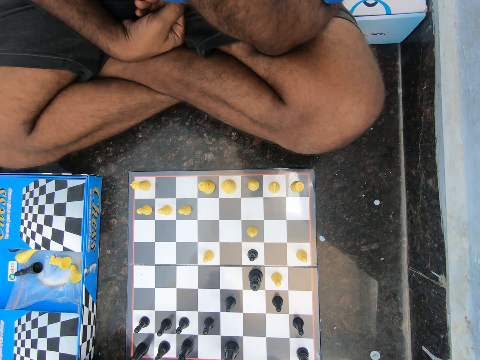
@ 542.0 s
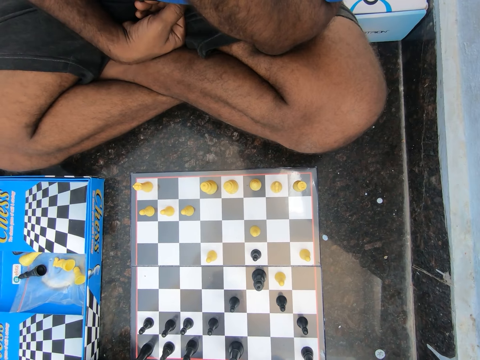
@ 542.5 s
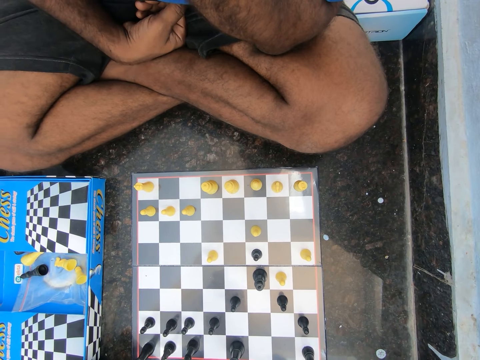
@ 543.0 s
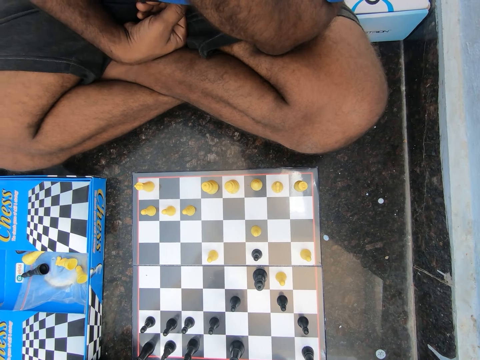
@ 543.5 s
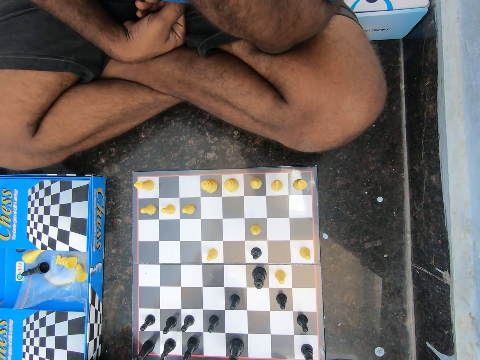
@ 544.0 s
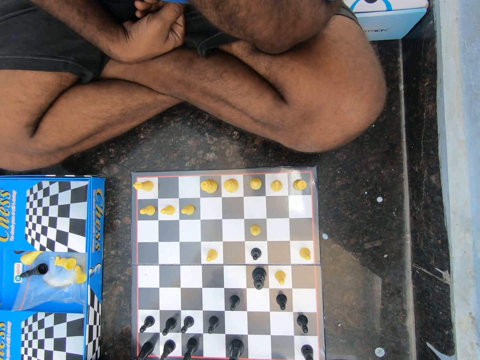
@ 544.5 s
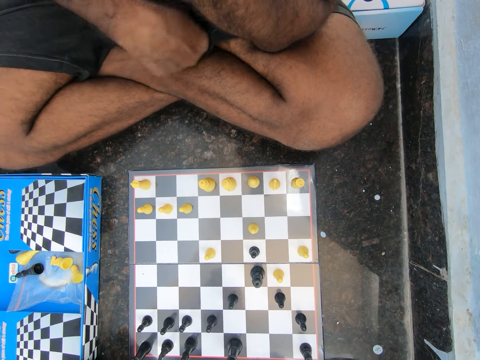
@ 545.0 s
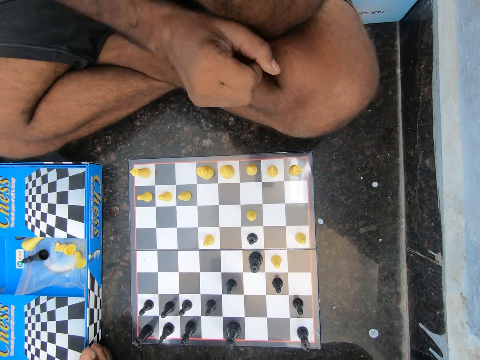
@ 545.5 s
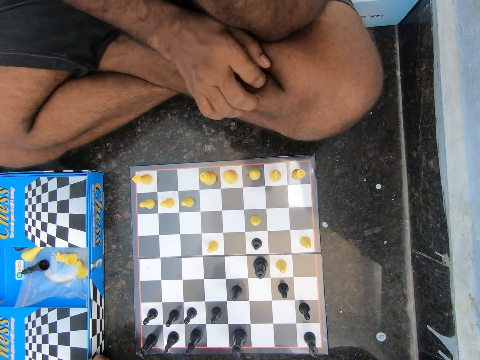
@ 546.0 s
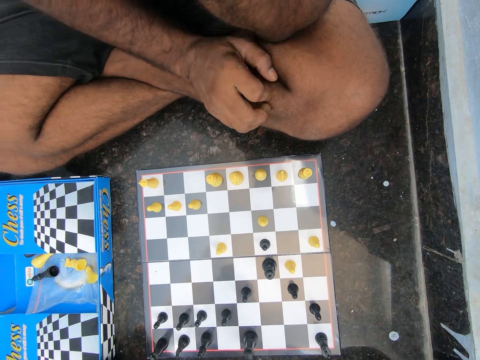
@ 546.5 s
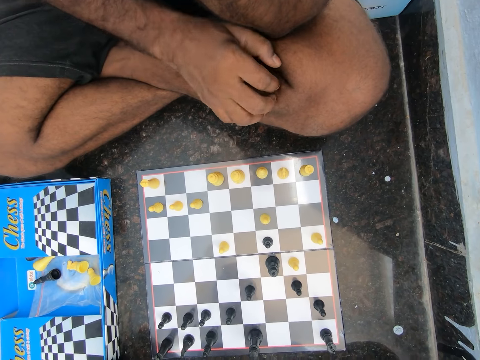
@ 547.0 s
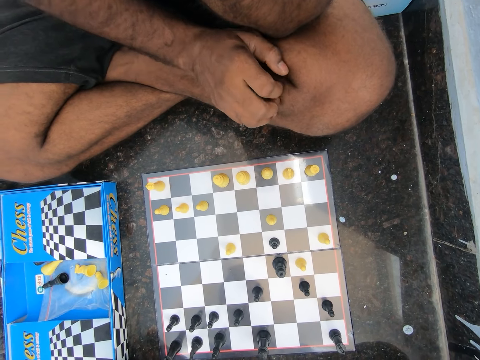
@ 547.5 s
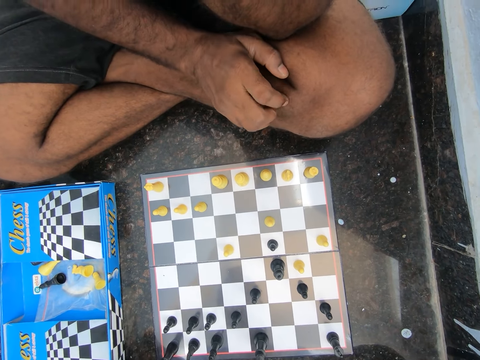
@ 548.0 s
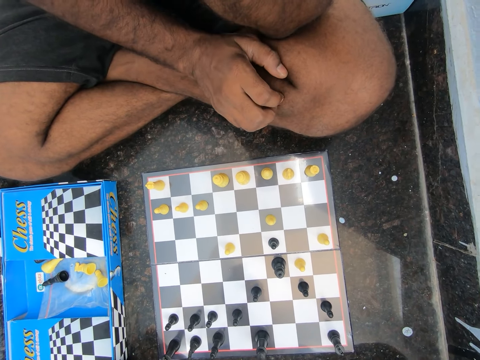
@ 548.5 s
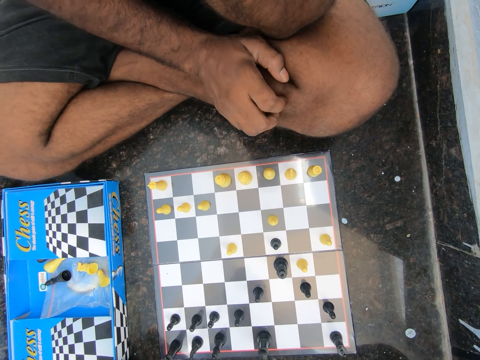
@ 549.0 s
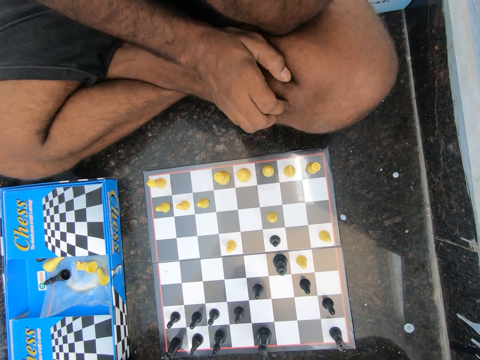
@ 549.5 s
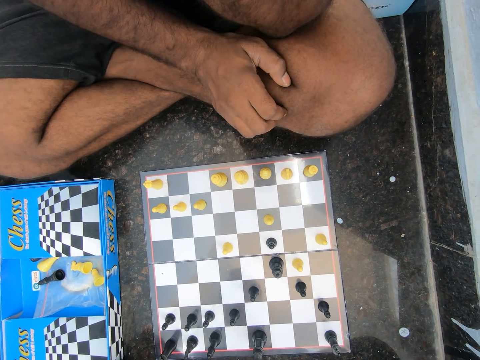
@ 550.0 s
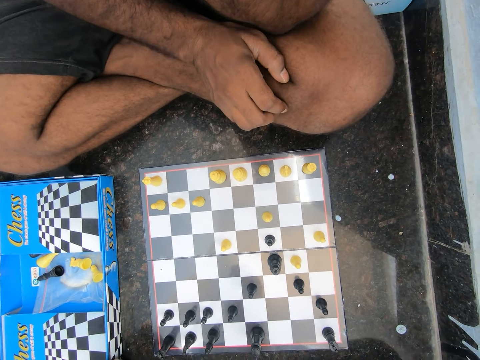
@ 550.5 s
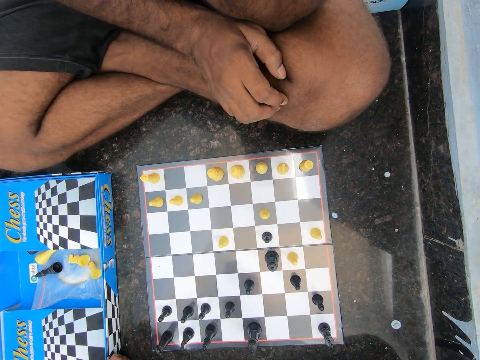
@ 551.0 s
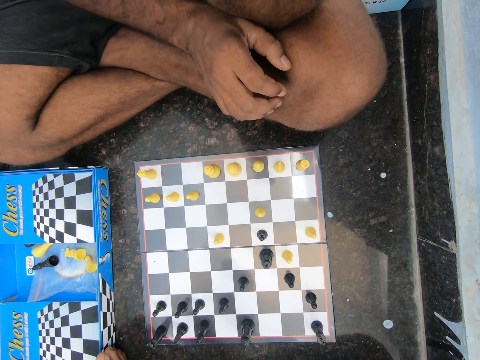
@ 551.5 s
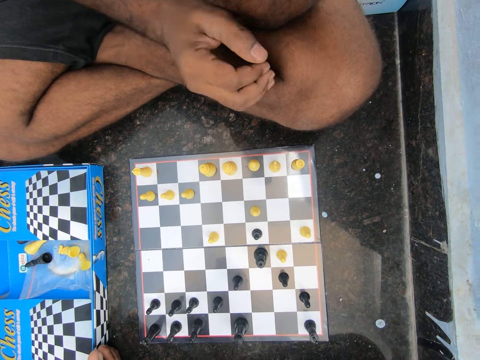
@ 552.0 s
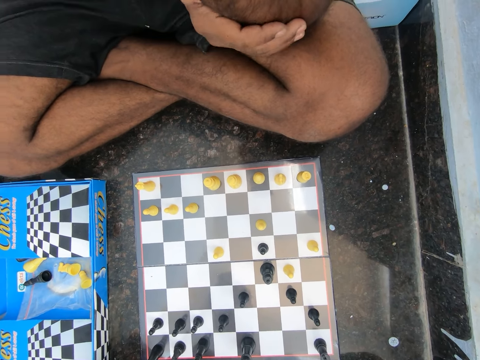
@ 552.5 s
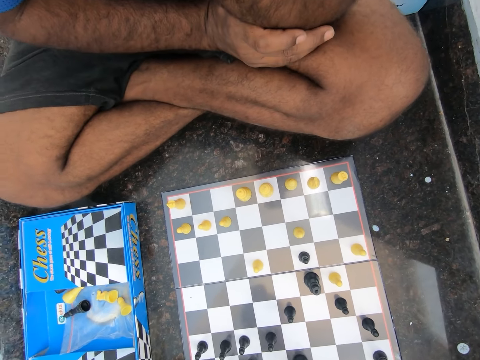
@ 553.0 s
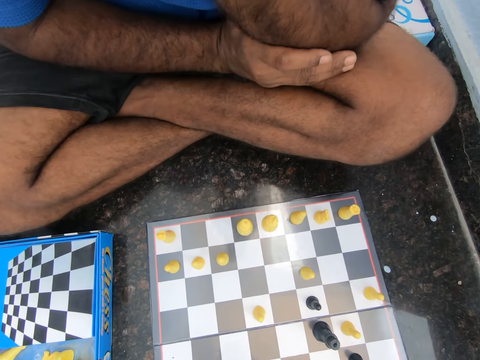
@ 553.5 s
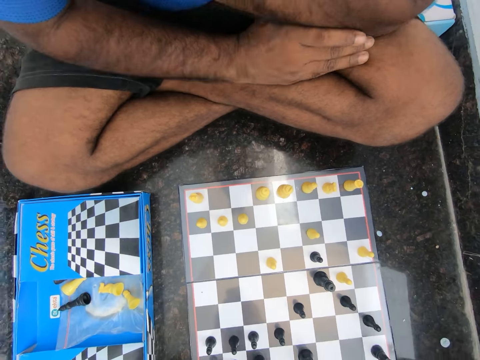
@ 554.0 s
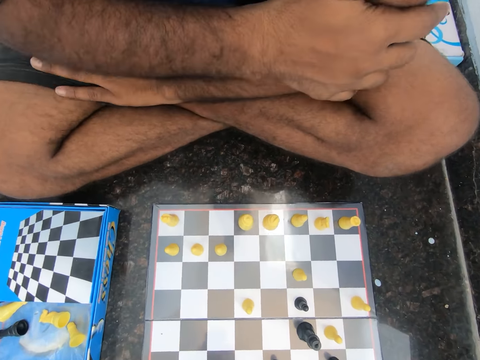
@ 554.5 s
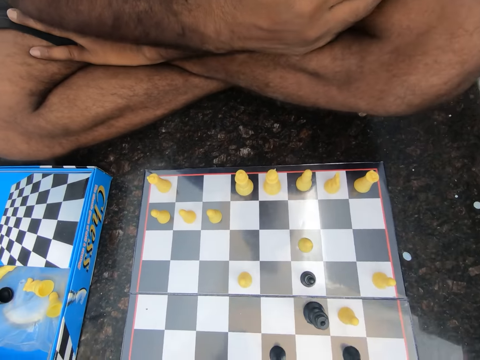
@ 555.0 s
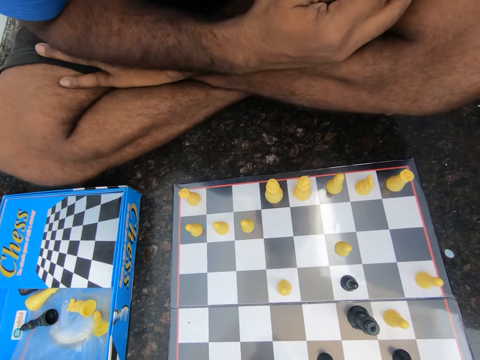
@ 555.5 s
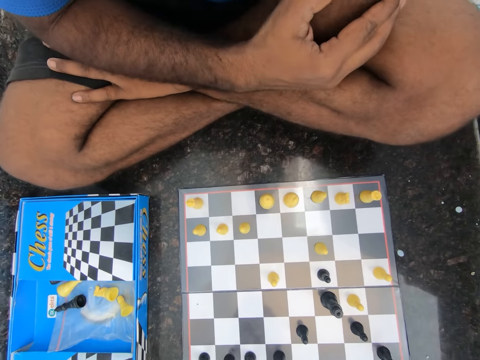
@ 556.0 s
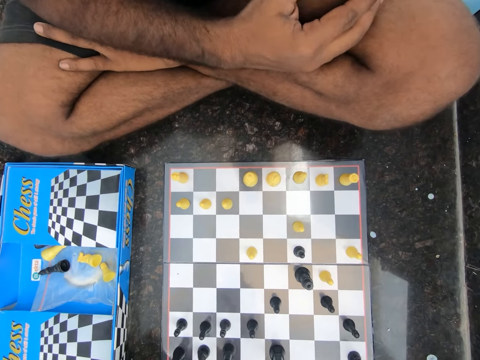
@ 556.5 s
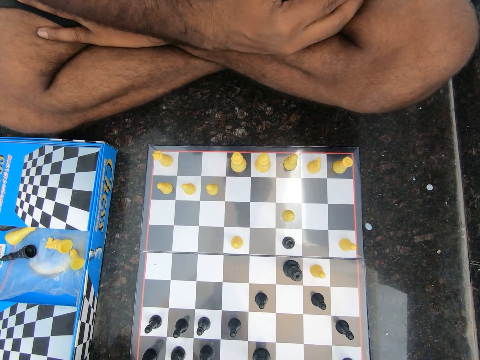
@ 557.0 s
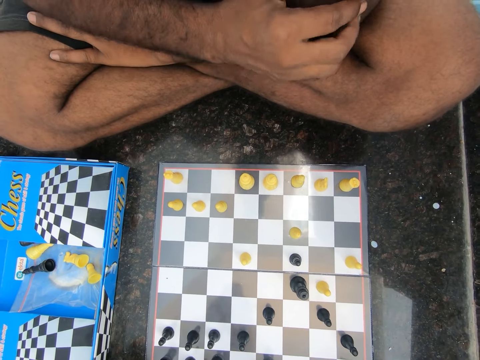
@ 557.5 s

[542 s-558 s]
The man gently hits his right hand on his left leg. The man places his right hand on his left hand.

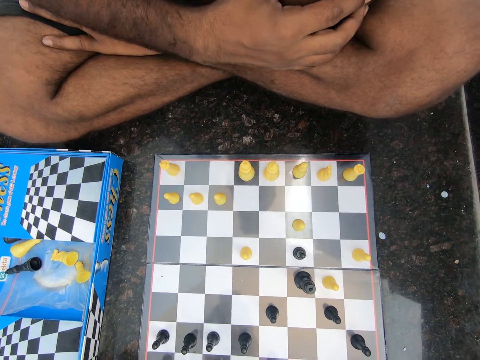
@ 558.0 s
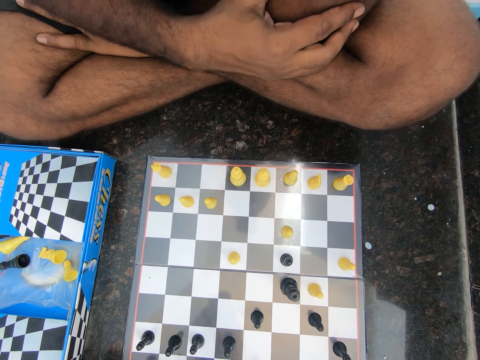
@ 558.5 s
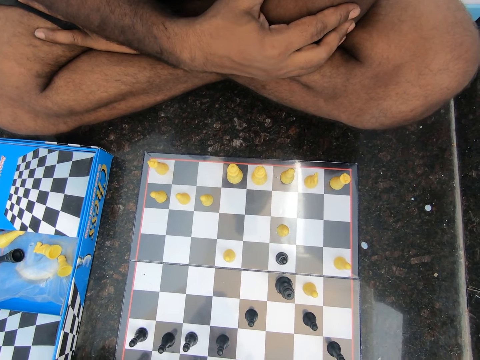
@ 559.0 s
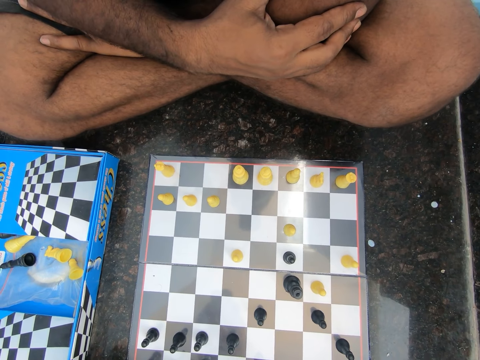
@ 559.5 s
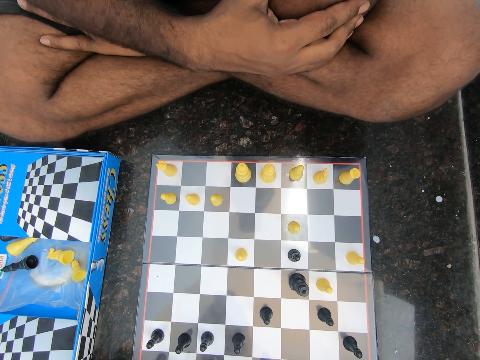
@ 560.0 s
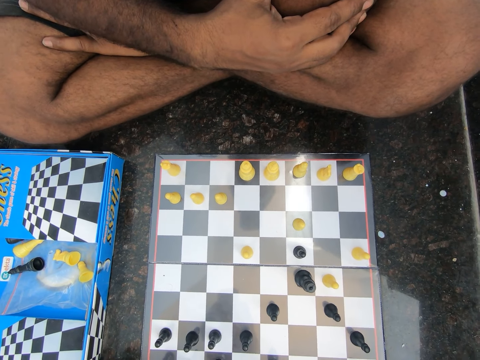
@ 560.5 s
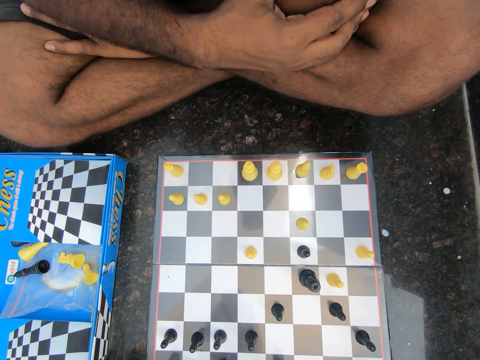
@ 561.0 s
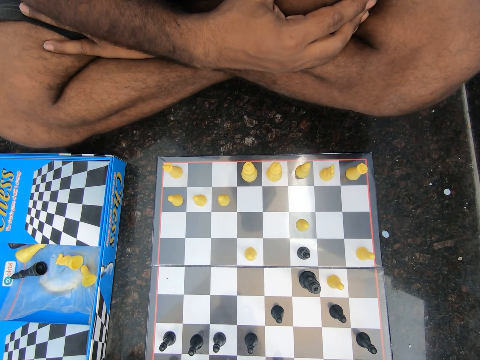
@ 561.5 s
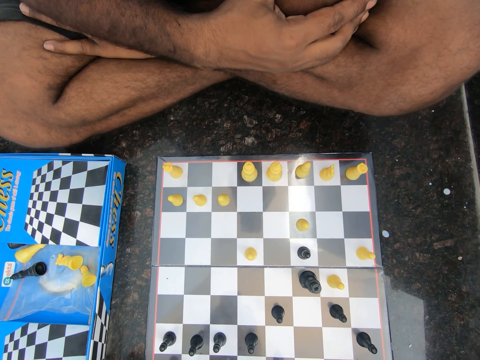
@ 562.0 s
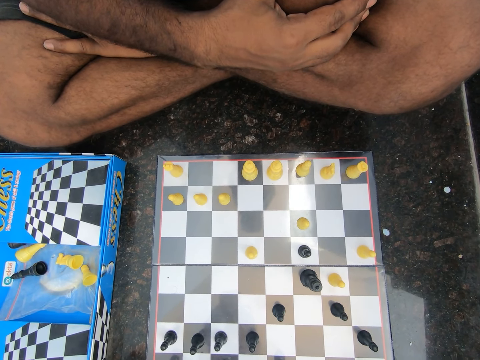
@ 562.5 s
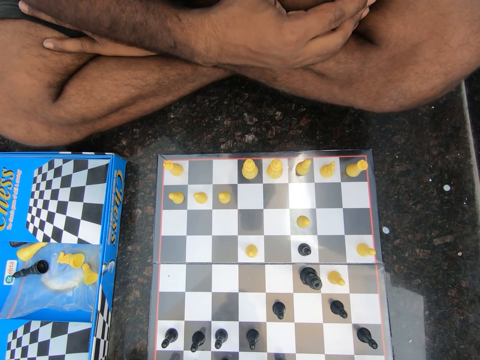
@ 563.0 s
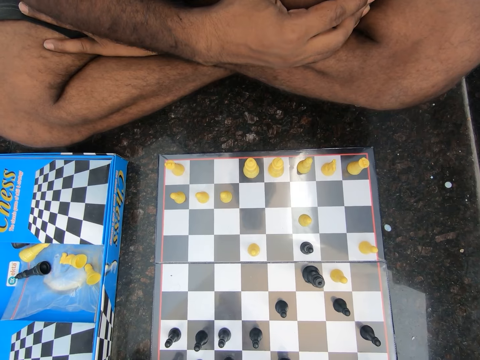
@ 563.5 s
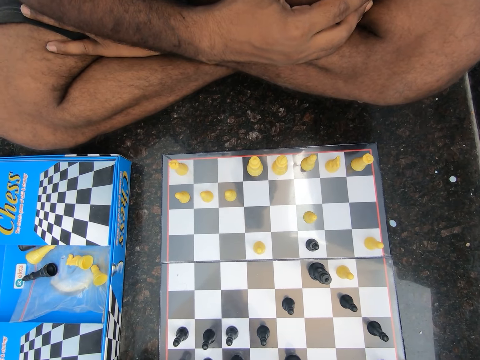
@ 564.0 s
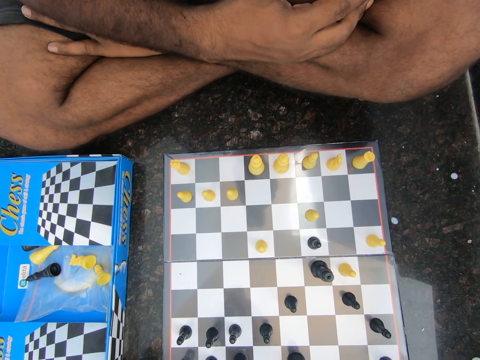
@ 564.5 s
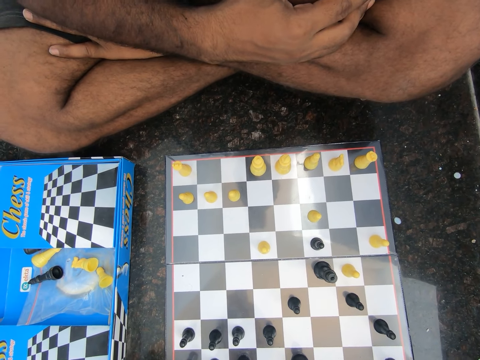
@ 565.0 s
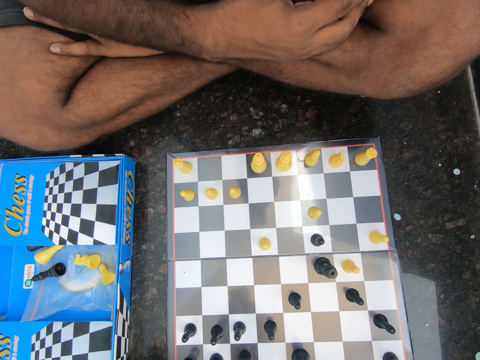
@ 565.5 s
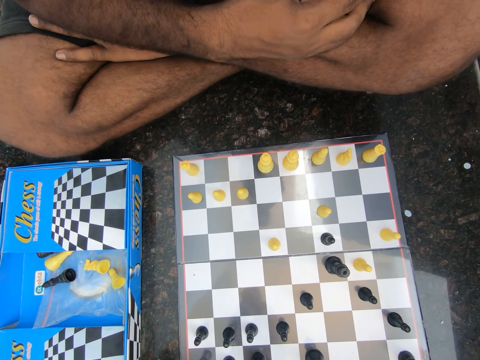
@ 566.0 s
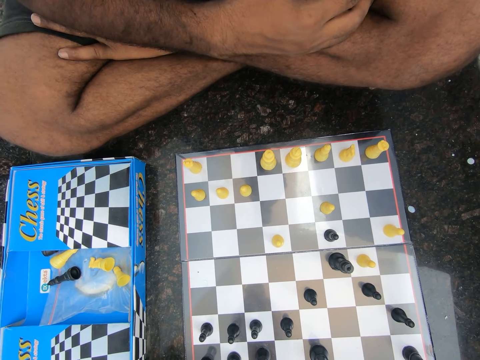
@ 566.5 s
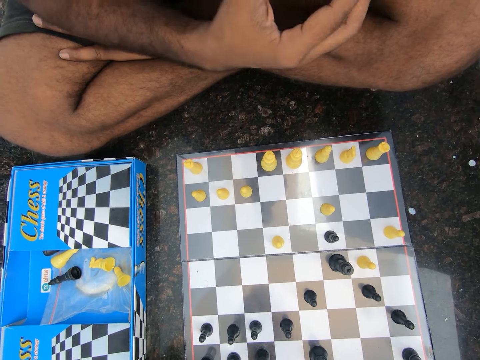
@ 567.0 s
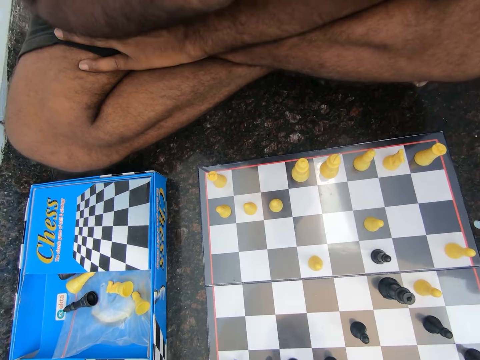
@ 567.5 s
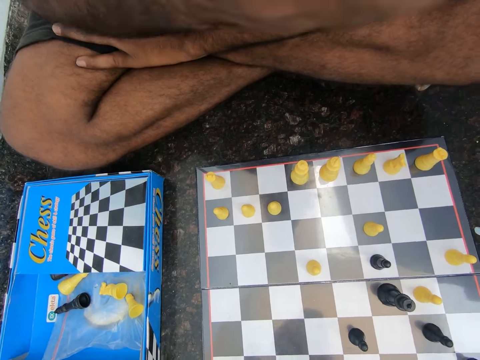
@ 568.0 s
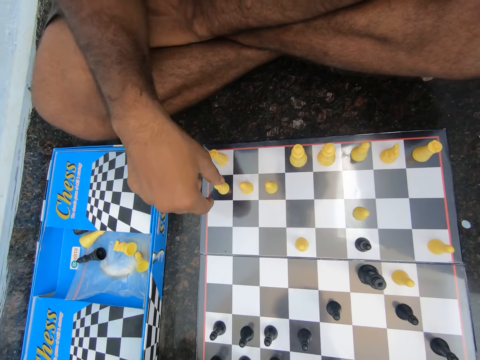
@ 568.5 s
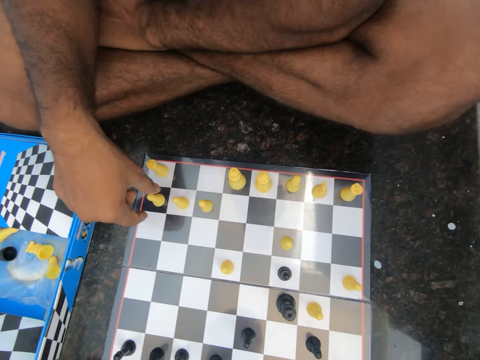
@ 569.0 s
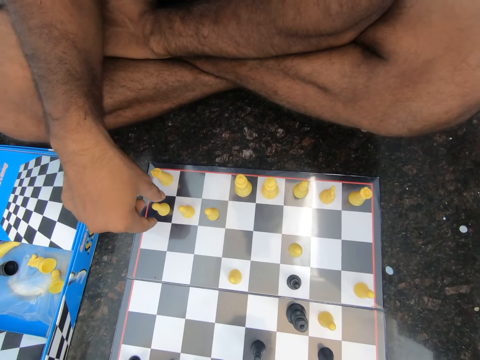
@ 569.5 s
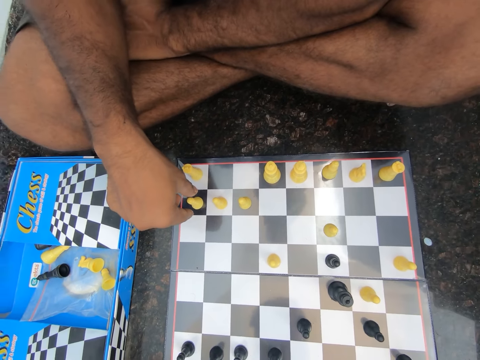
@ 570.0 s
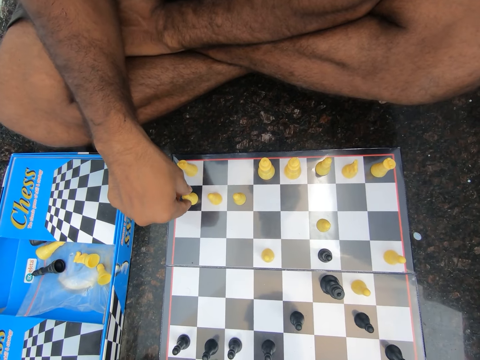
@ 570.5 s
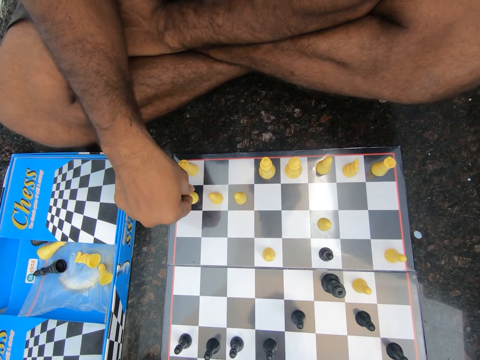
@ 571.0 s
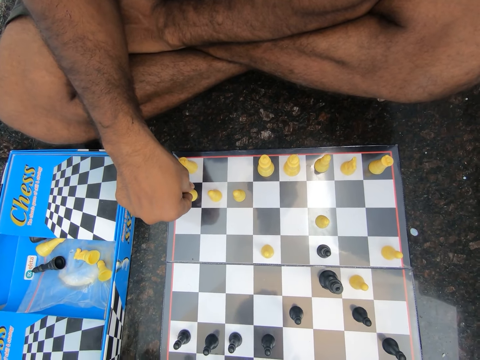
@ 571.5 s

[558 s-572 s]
The camera wearer plays chess with the man in the room.
